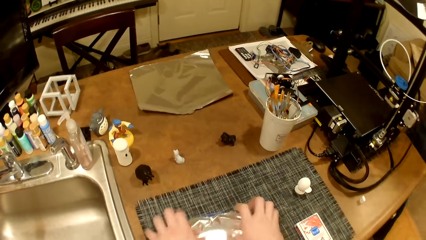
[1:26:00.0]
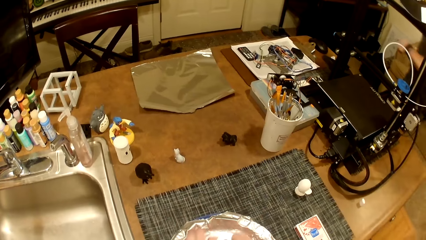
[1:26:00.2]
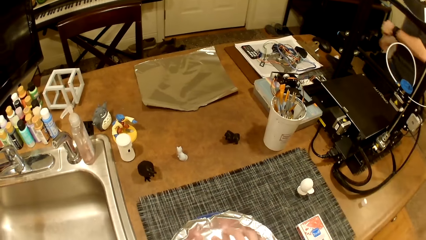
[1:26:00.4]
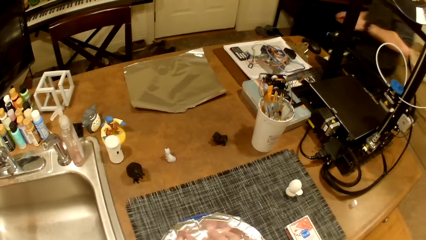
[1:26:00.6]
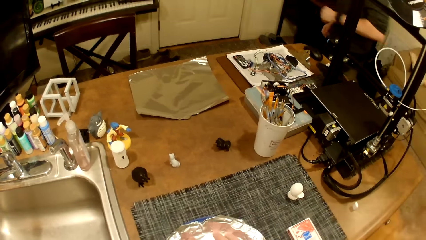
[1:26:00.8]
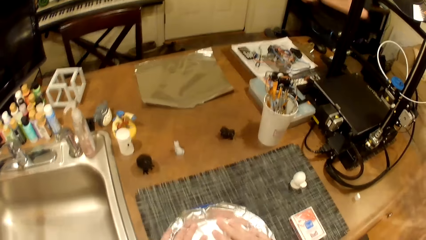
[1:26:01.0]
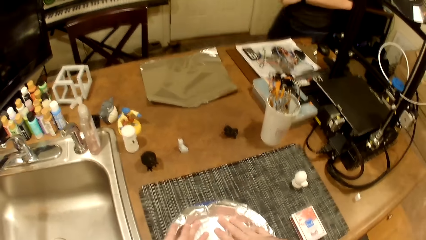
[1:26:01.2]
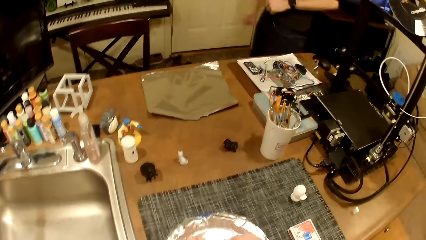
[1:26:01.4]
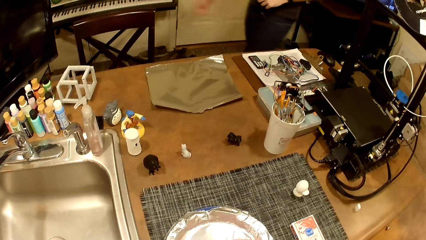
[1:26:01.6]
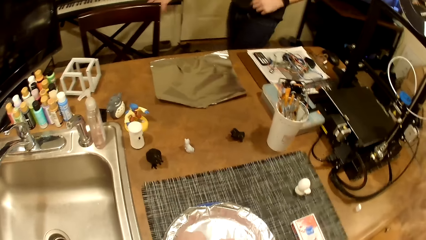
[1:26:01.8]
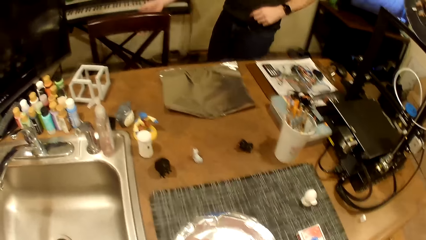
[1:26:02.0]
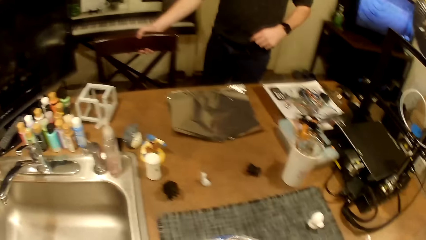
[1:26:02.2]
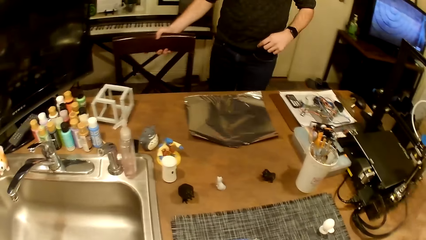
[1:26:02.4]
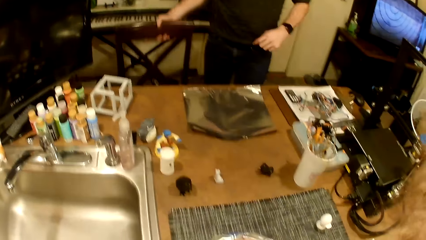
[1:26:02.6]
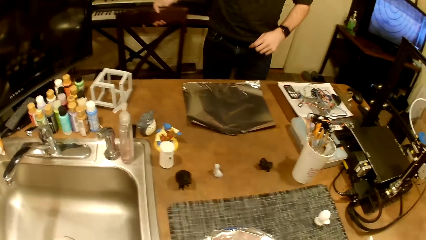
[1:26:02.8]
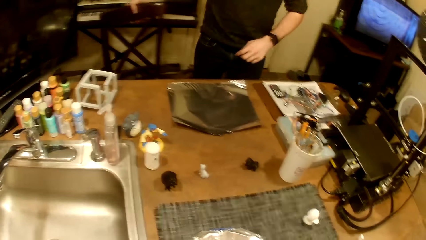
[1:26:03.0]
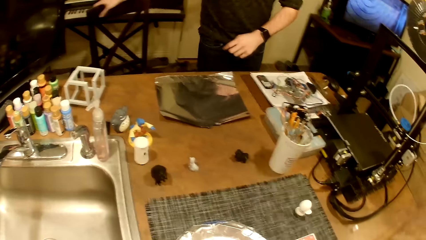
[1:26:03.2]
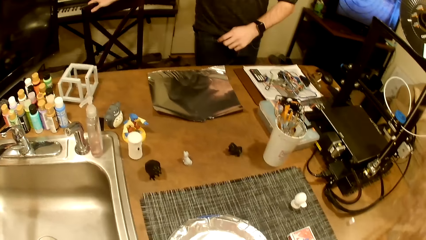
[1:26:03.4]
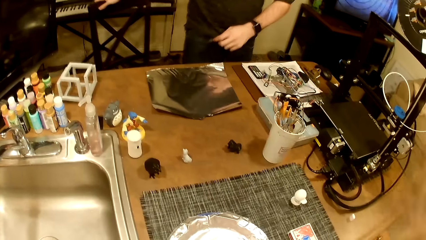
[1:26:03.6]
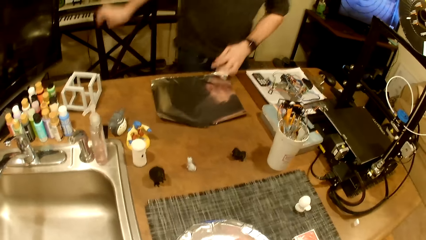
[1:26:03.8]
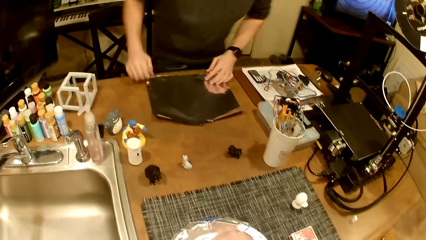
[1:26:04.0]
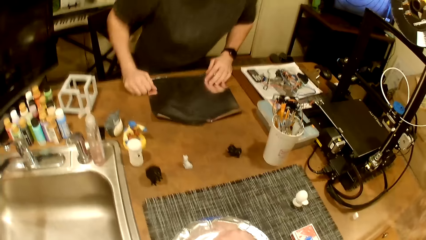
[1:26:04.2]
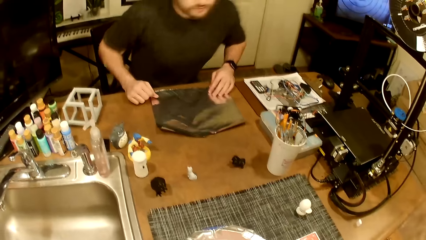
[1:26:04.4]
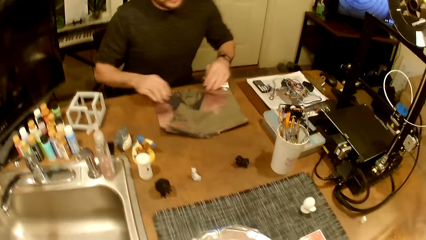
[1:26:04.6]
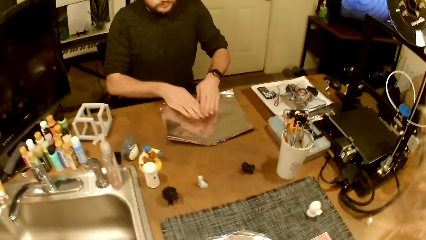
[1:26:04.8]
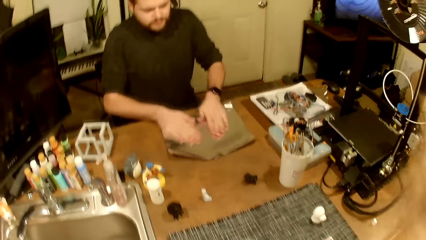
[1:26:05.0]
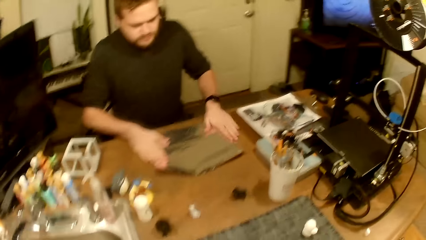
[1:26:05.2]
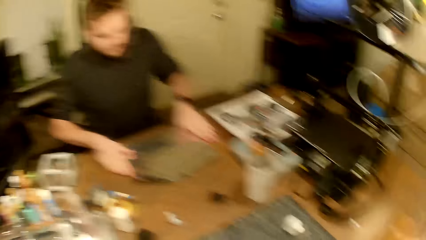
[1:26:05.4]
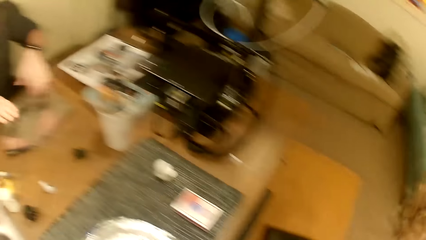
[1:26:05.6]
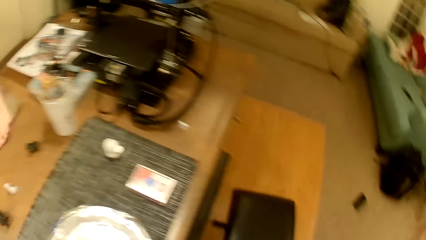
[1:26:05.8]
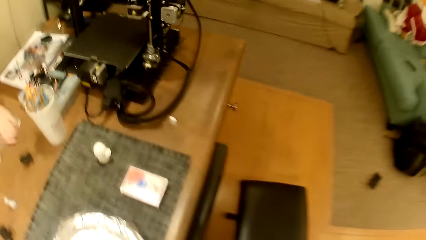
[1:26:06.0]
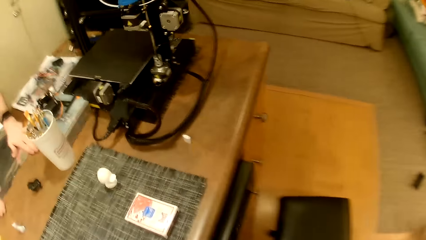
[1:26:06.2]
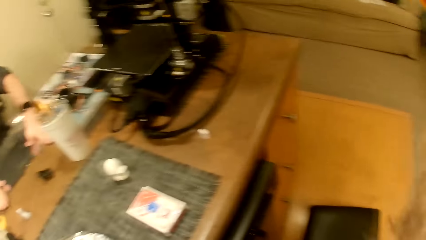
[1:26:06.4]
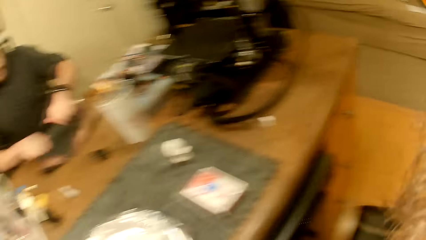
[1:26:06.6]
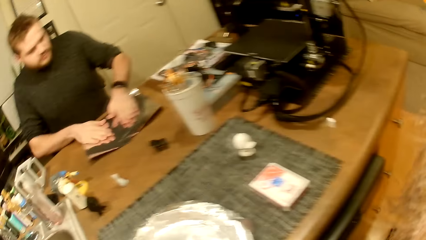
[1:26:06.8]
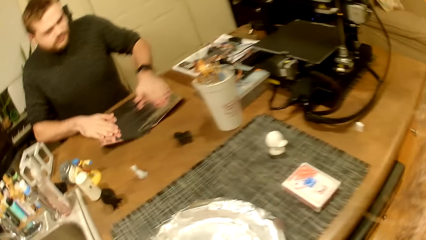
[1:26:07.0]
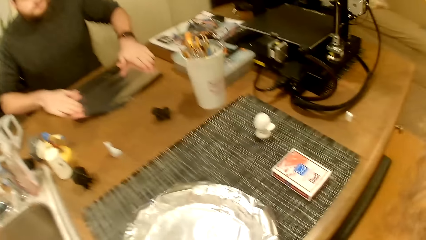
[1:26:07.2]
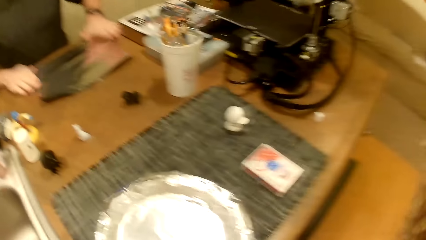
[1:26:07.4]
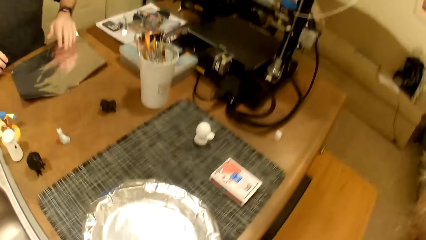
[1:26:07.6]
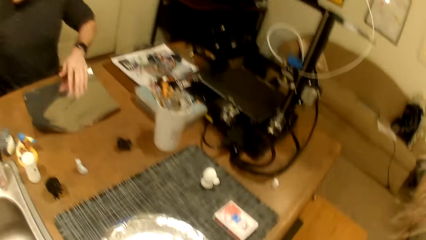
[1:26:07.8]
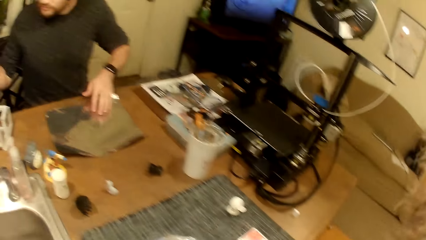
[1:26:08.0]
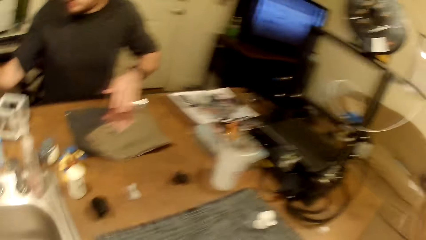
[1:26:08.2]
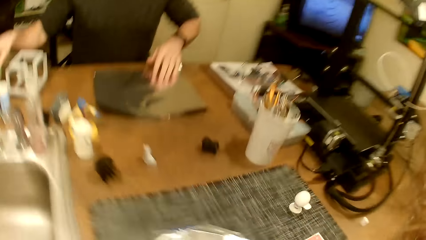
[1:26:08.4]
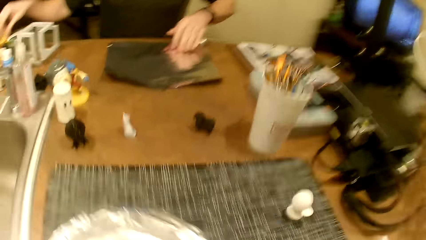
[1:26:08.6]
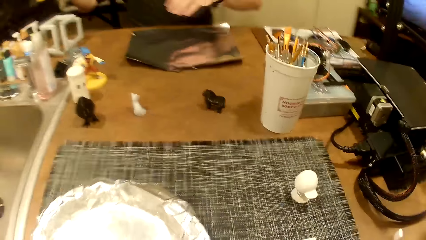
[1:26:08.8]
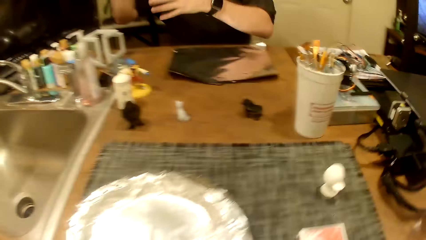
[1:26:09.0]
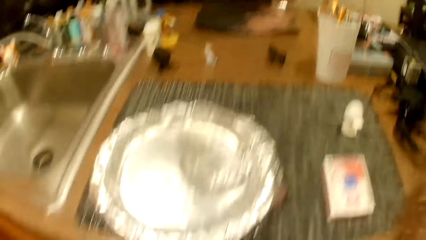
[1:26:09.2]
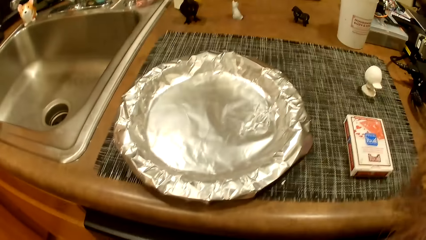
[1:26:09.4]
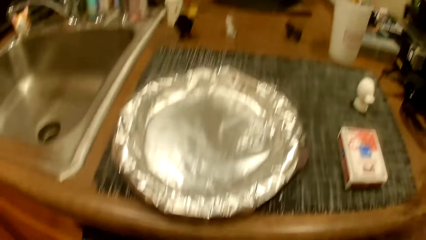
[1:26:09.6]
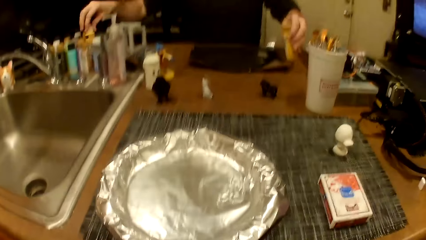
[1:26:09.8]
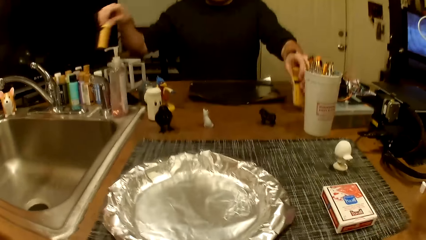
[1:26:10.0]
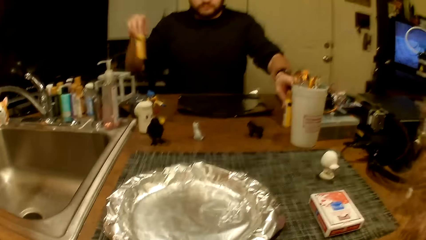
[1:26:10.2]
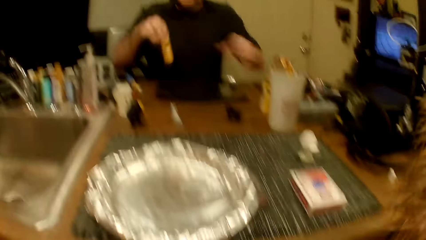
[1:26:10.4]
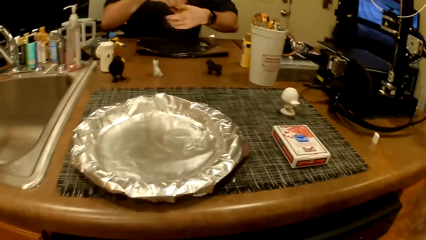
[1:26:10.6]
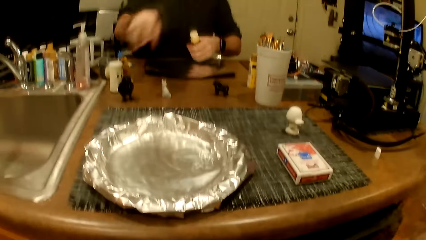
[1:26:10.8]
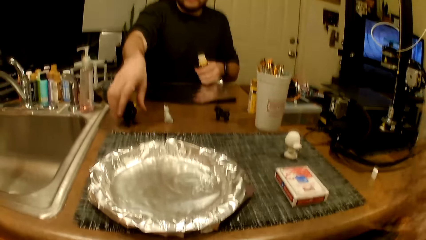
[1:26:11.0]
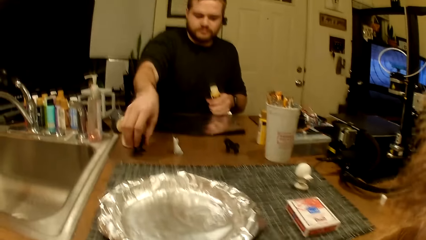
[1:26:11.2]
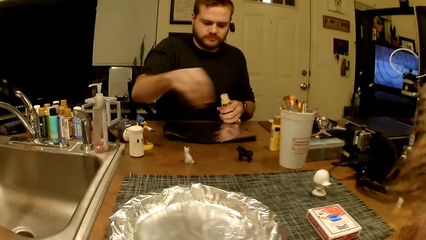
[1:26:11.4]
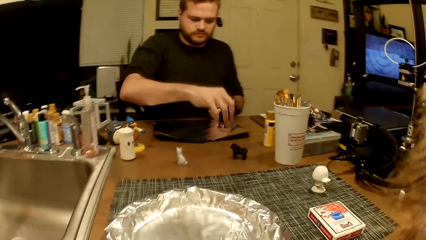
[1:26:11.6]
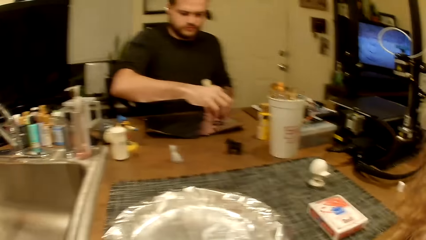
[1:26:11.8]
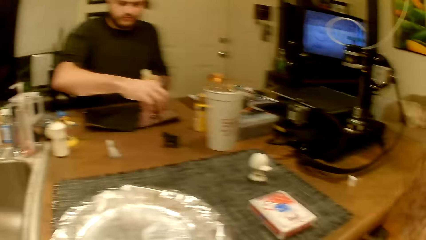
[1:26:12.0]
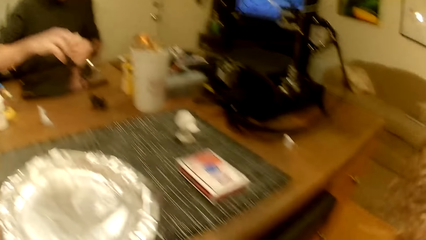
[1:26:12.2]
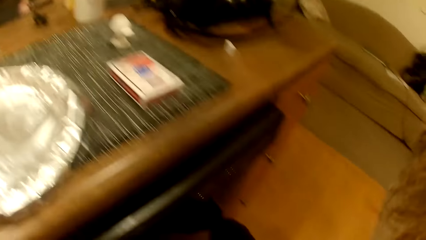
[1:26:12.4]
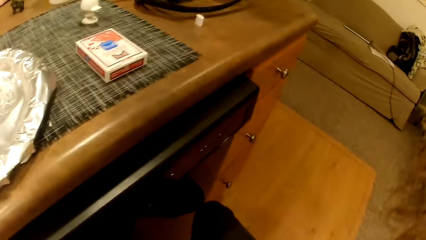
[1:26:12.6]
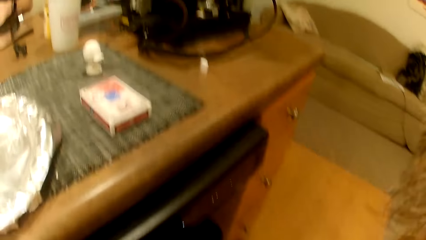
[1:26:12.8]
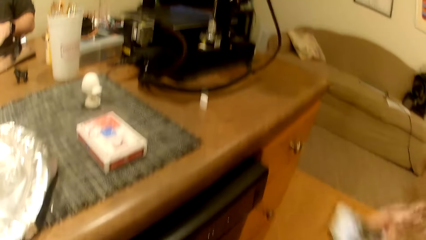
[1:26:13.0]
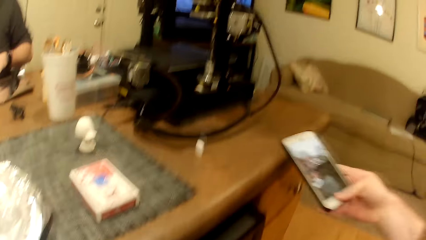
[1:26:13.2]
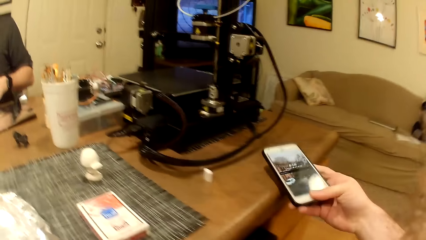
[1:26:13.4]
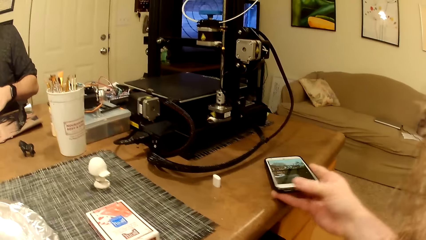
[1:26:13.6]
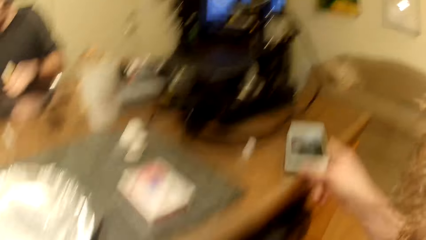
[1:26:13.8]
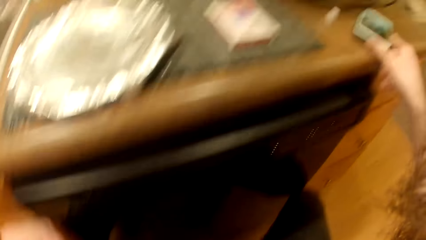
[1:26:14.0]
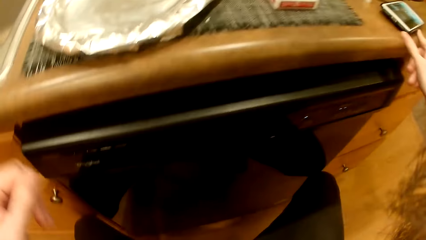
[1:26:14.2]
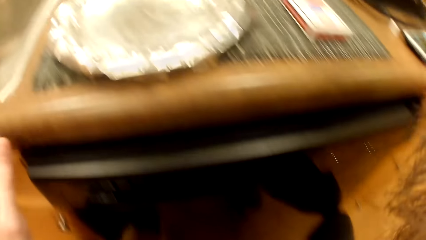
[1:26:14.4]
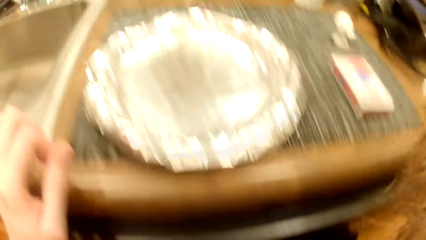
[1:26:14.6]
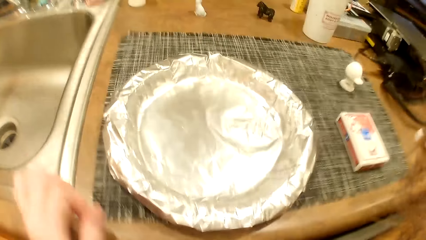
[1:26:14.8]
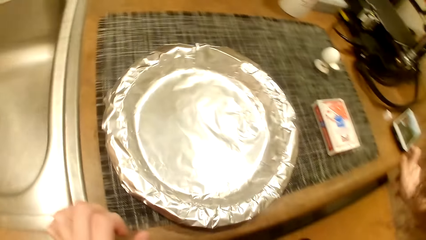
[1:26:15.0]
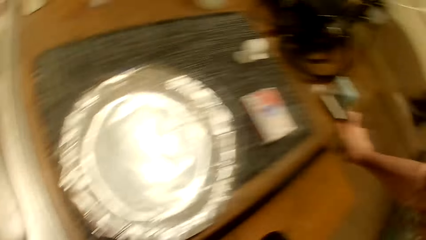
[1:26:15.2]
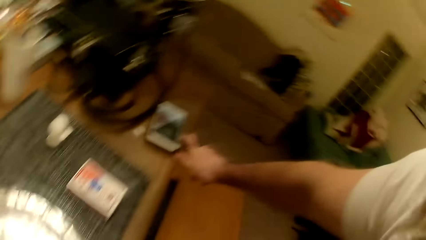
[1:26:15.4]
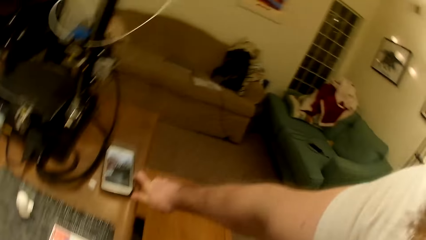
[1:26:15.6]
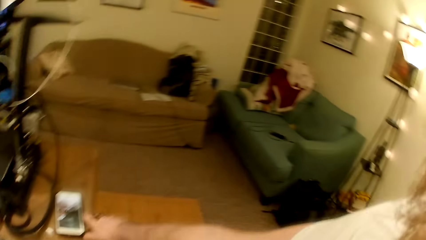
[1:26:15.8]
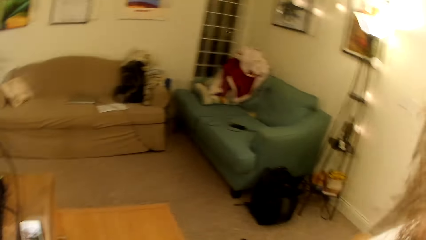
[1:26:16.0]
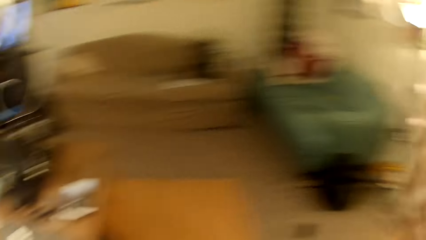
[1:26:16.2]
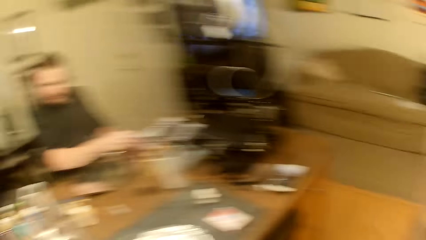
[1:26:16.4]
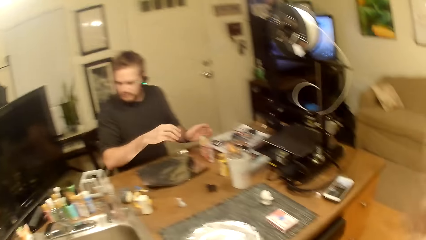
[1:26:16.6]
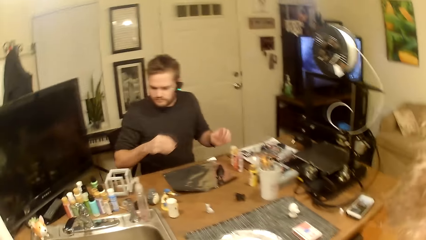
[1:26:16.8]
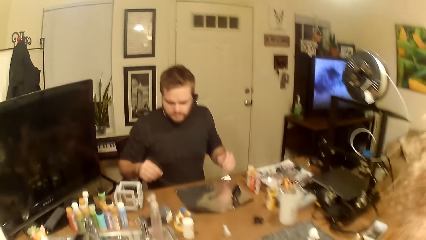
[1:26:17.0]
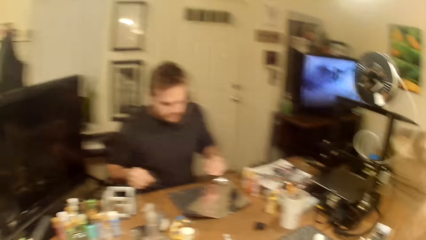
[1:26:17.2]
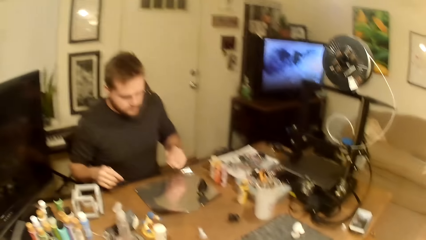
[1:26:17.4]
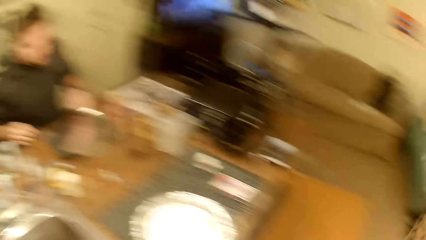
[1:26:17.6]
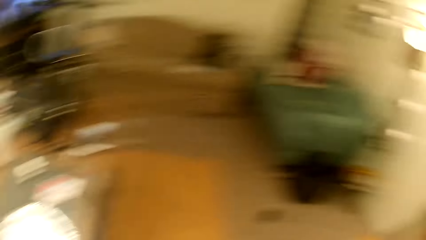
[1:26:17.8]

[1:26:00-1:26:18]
The man pulls back a chair. He sits on the chair and spreads out another piece of foil on a table. The camera wearer looks around the house. The man picks a bottle from the table. He picks another bottle from the table and drops the first bottle on the table. He picks a toy from the table and drops the toy on the piece of foil spread on the table. The camera wearer removes his phone from his pocket. He drops his phone on the table. He looks around the house.
